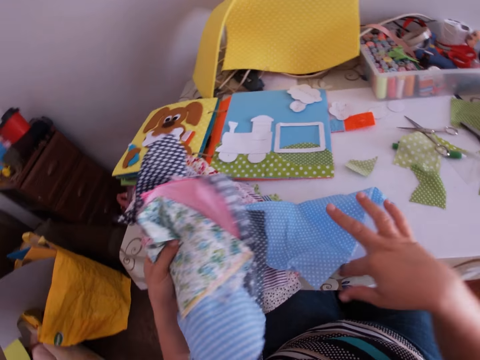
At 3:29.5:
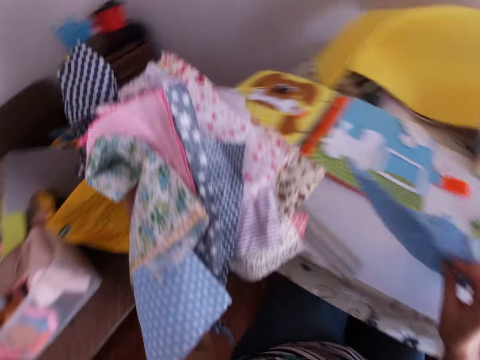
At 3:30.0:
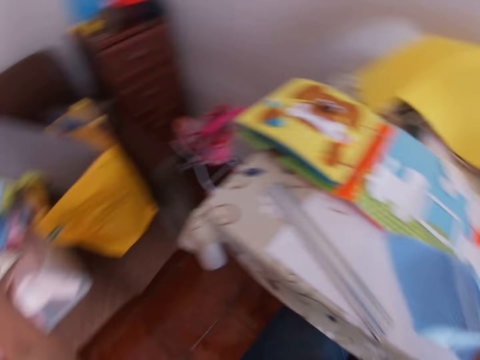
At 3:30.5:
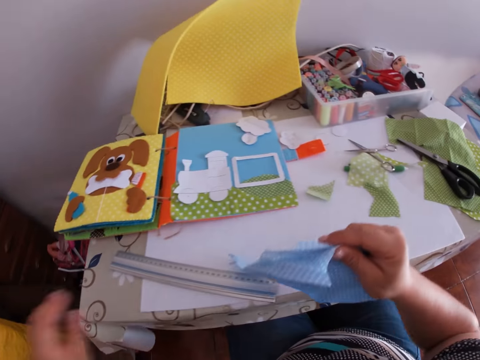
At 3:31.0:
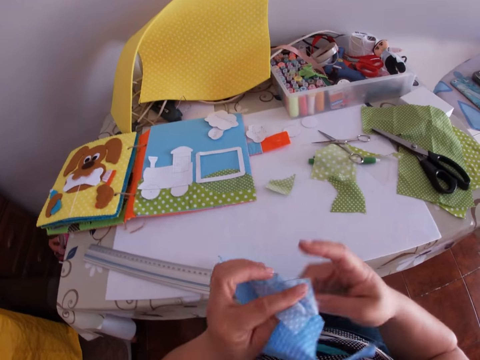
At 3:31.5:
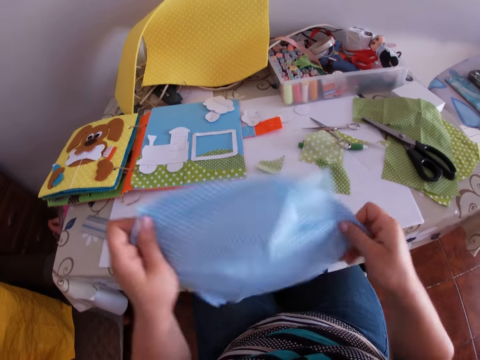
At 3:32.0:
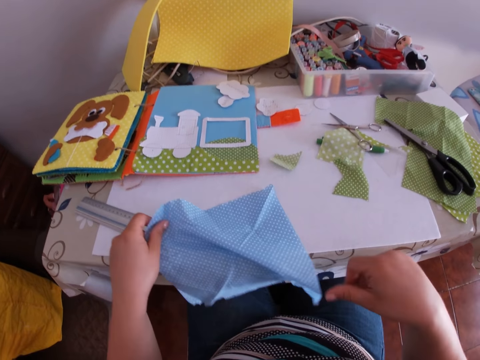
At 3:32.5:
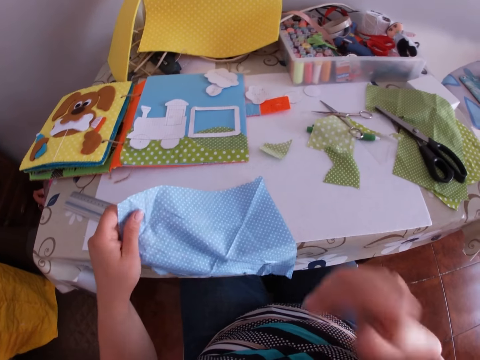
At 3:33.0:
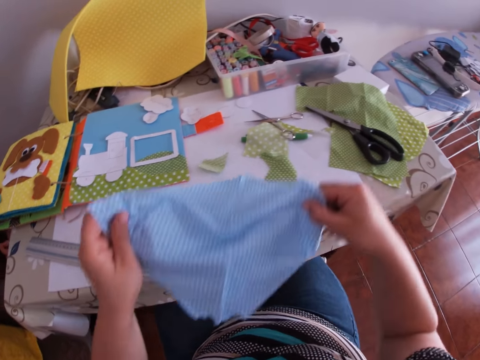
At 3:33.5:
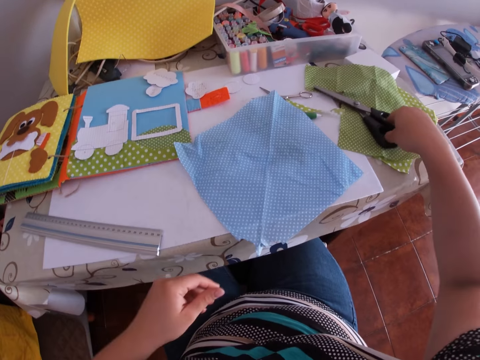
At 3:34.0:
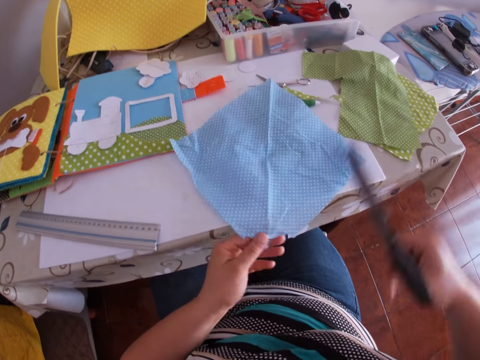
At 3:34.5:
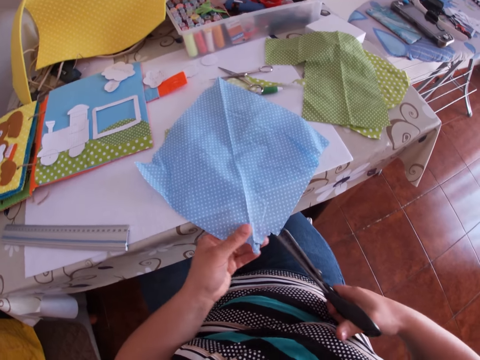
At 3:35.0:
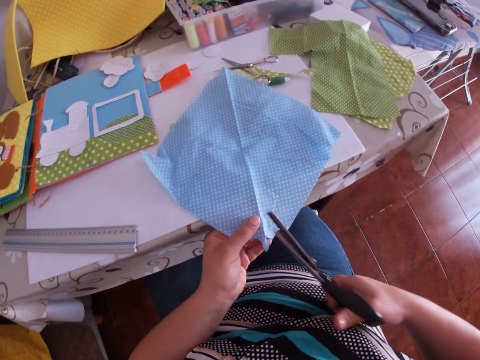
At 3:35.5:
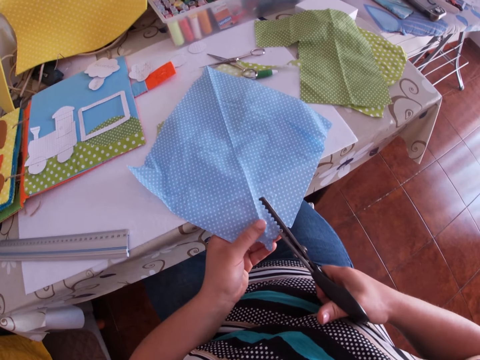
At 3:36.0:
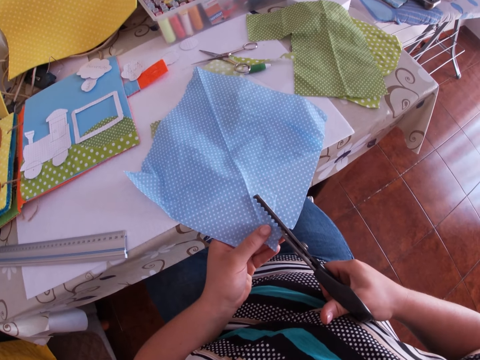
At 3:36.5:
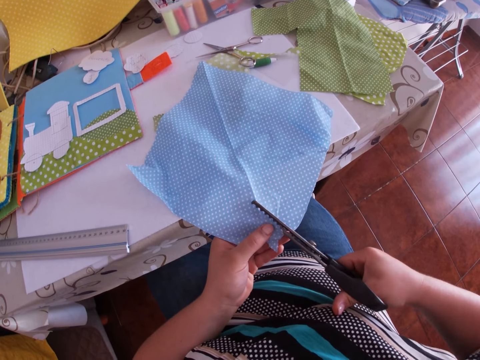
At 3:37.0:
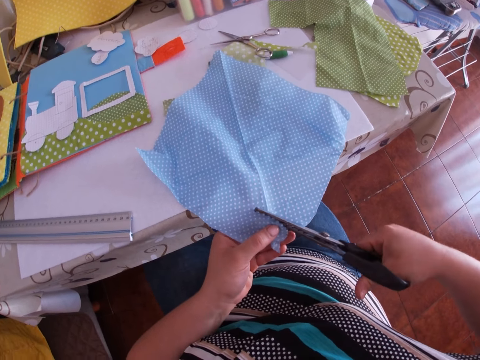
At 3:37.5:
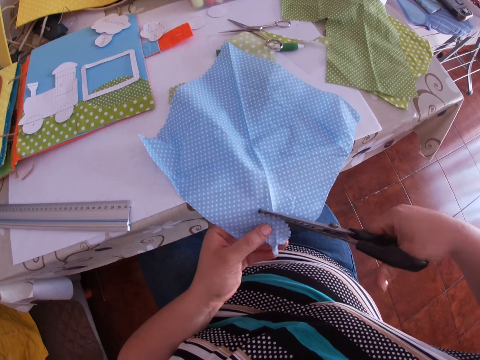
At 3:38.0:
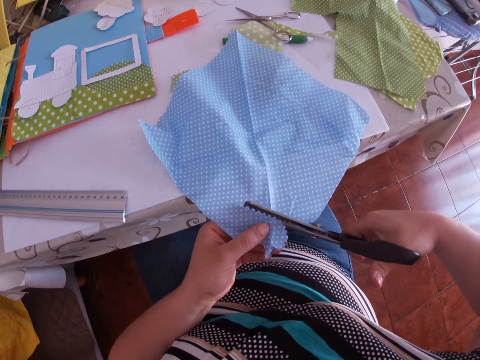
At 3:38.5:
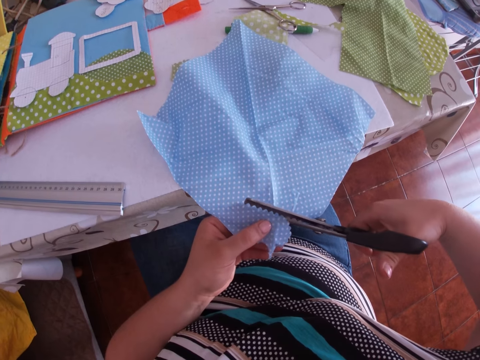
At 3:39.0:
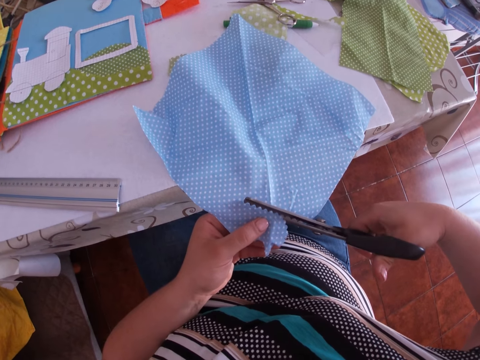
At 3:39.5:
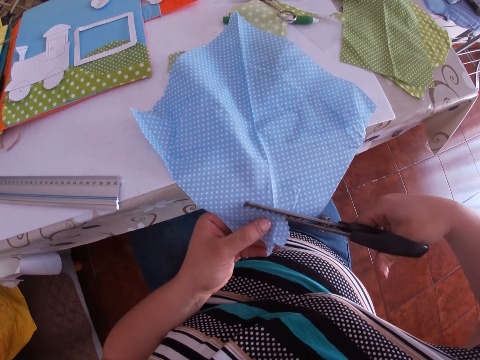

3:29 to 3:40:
The camera wearer removes another blue cloth with his right hand. He returns the pieces of clothes to the container with his hands. He adjusts the blue cloth with his hands. He unfolds the piece of cloth. He drops the cloth on the table. He picks up the second scissors, the pinking scissors, on the table with his right hand. He holds the blue cloth with his left hand. He cuts the blue cloth with the second scissors in his right hand.

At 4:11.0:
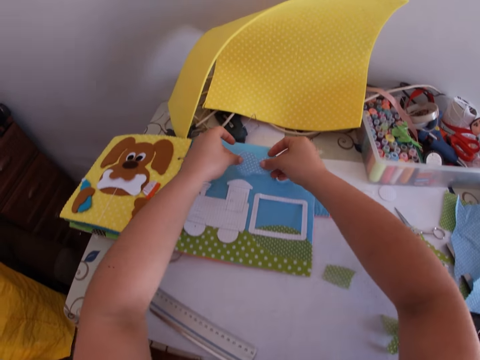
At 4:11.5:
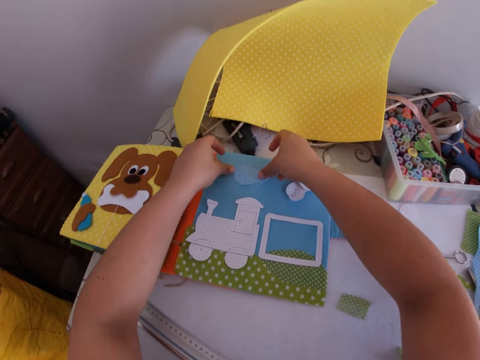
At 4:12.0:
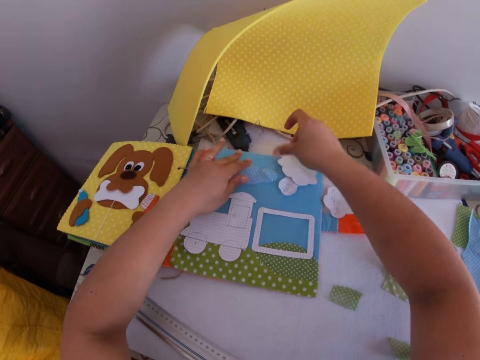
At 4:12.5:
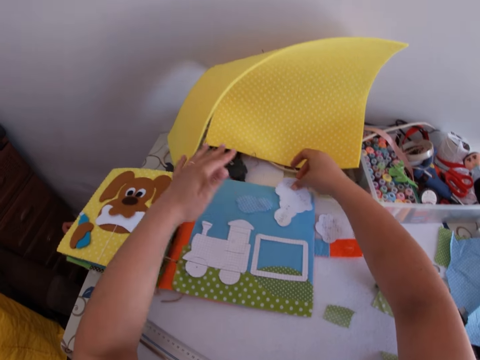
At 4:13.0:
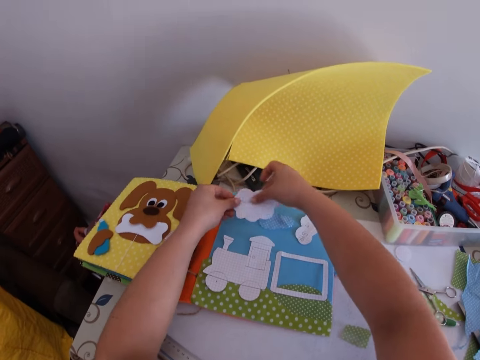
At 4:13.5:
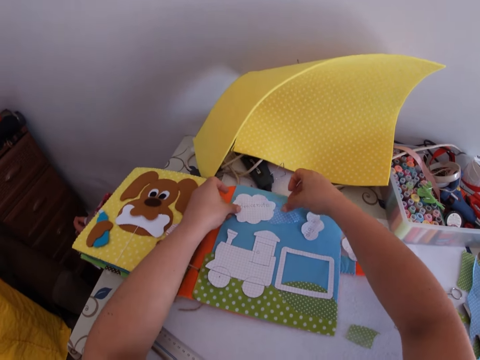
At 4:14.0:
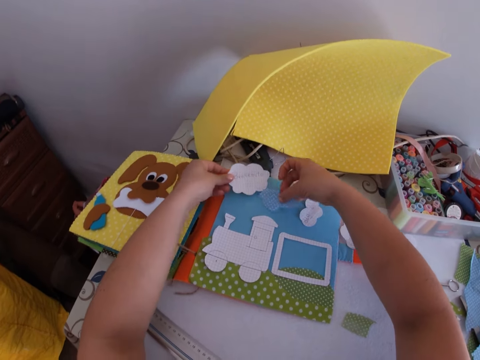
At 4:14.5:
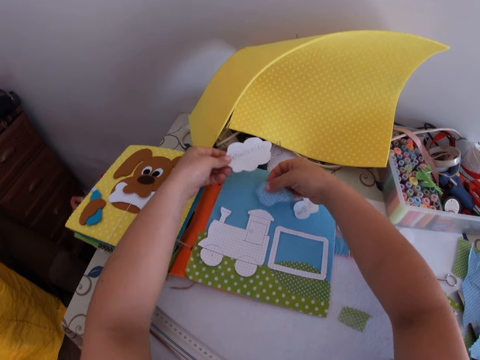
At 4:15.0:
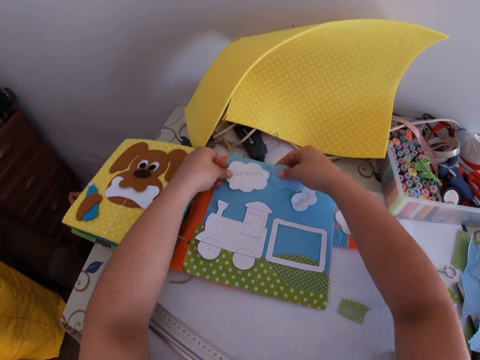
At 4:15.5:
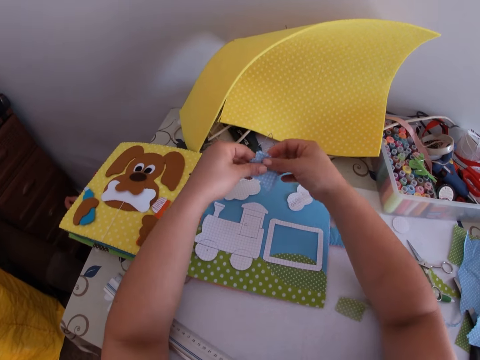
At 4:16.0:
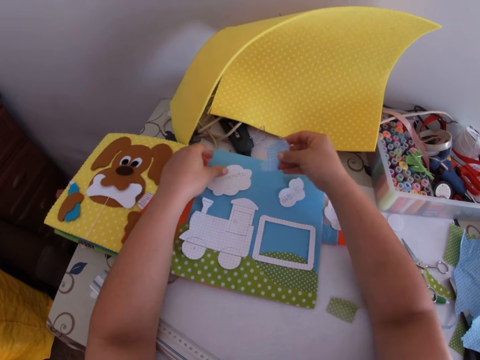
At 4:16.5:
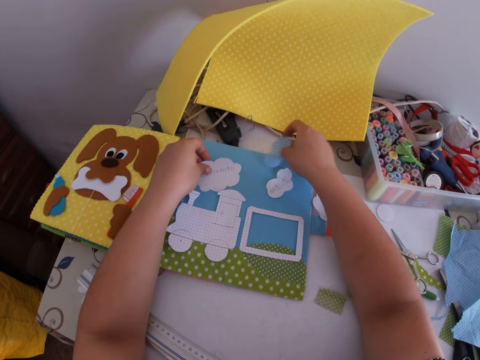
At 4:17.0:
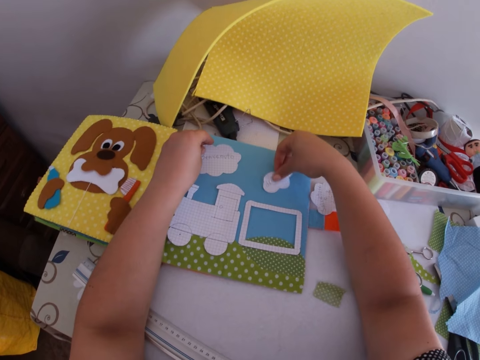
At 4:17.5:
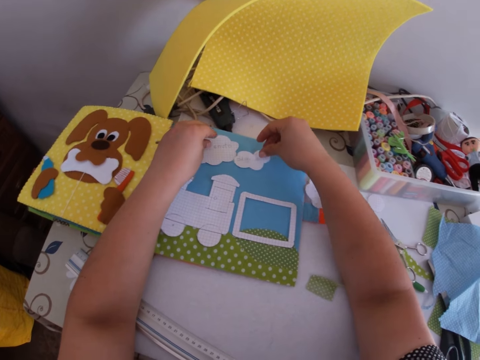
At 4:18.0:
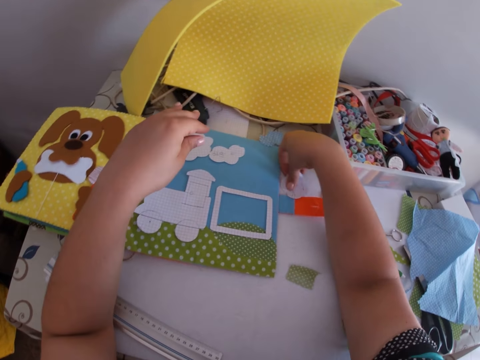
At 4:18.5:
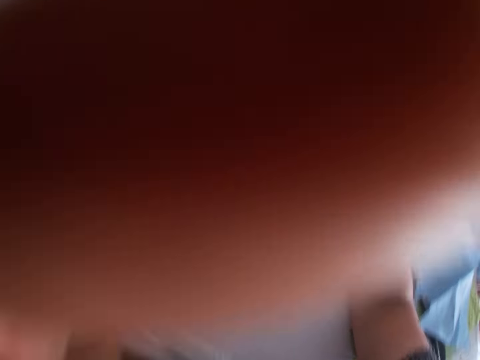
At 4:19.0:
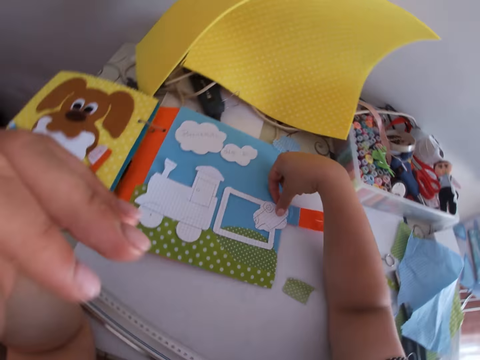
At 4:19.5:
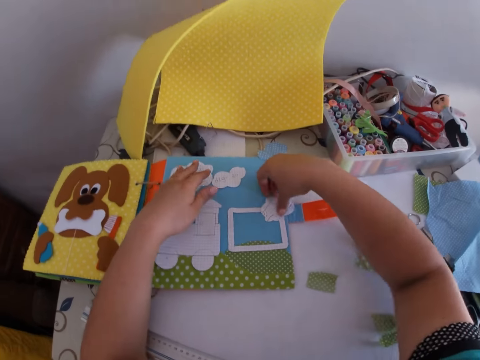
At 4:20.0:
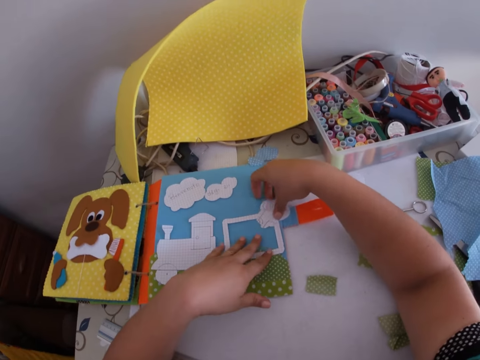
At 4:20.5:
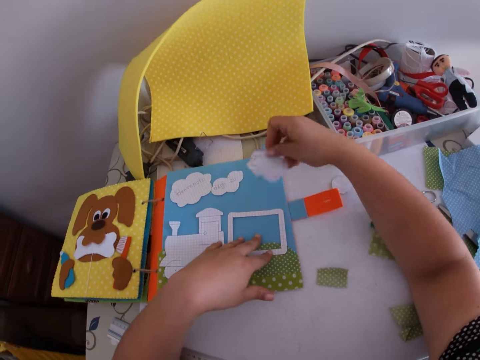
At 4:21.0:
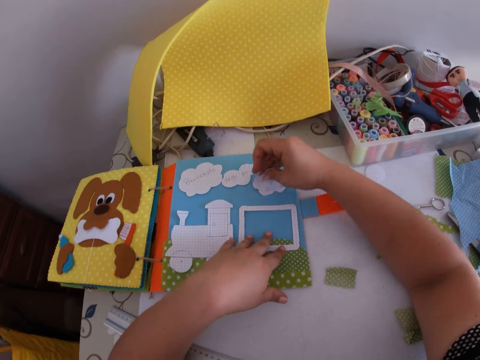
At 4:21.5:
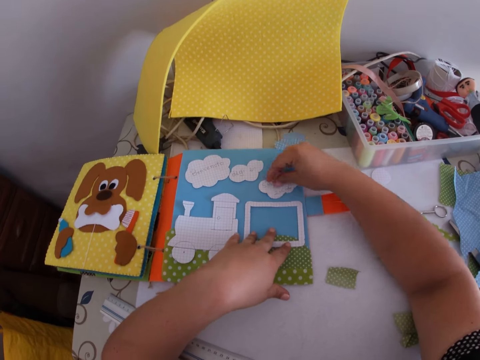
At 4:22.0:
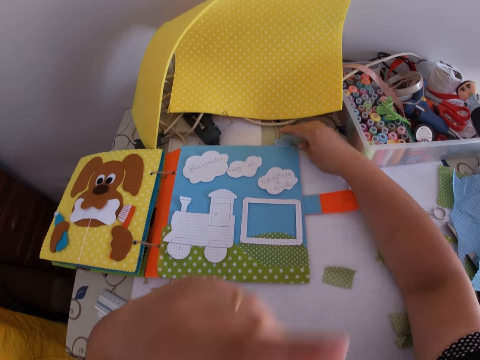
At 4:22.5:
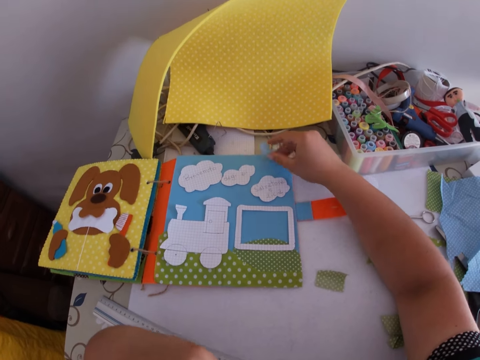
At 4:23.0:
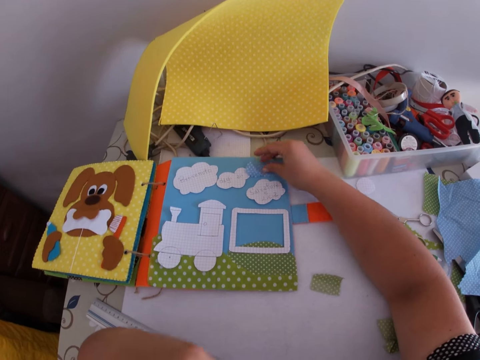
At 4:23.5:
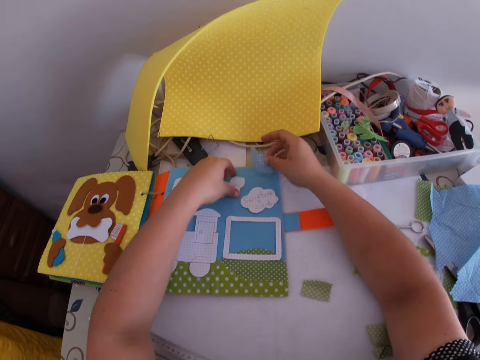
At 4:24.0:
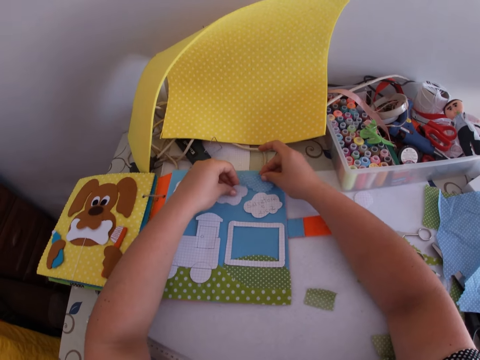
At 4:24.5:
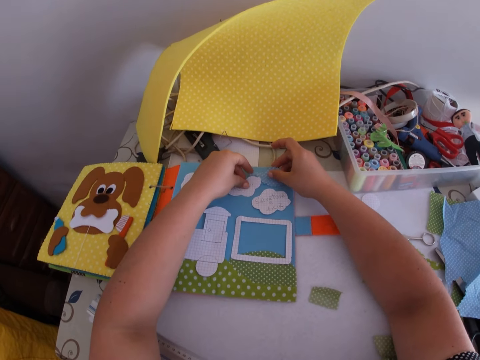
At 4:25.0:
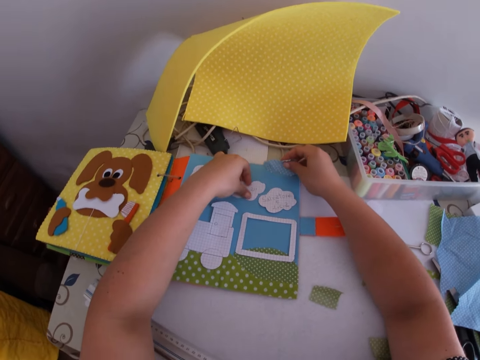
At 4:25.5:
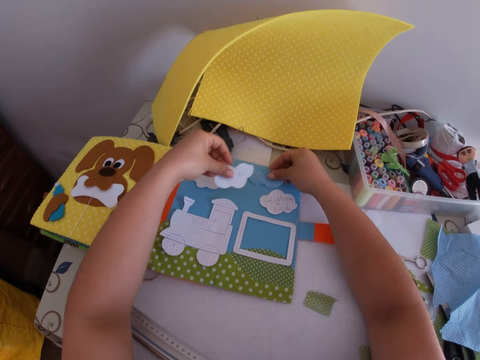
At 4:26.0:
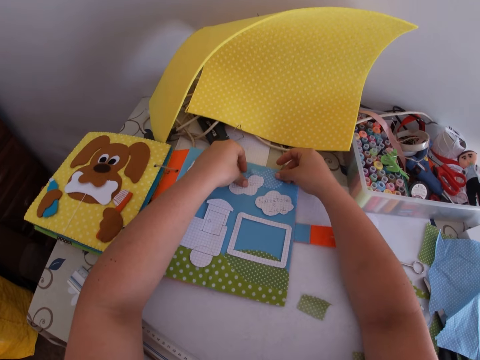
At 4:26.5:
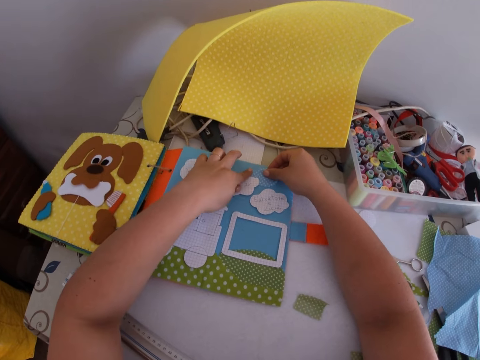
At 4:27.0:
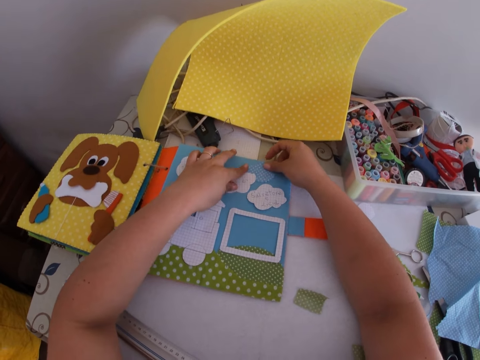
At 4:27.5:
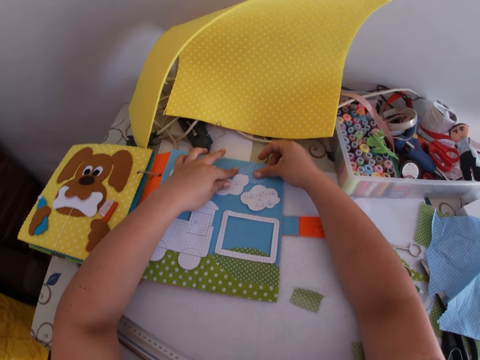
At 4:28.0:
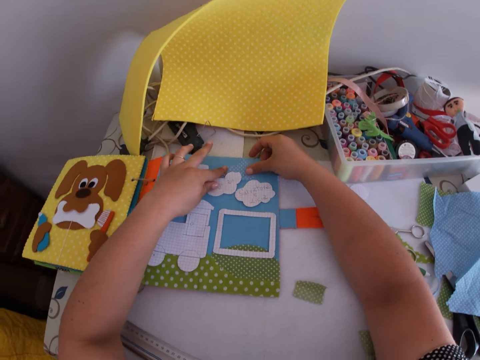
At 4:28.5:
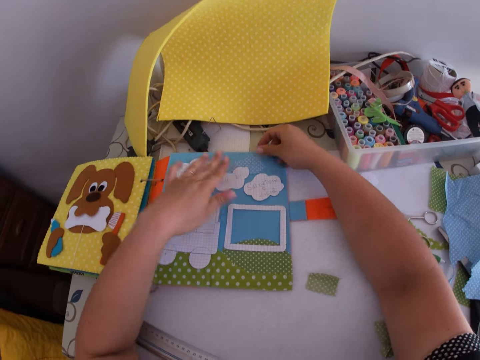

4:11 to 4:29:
The camera wearer places the piece of cloth on the carton board or book. He picks up a paper craft. He arranges the paper and cloth craft on the carton board with his hands. He touches a camera with his left hand. He moves his hand. He arranges the crafts on the book with his hands. He touches his face with his left hand. He arranges the crafts on the book with his hands.
